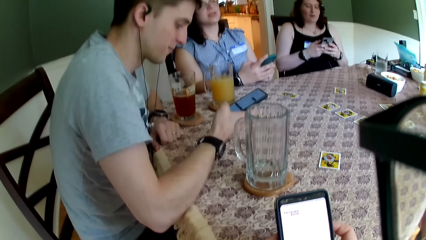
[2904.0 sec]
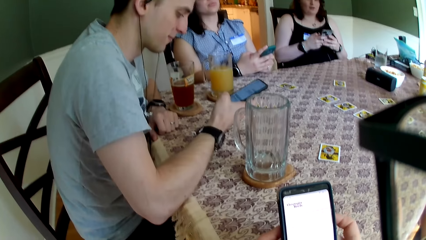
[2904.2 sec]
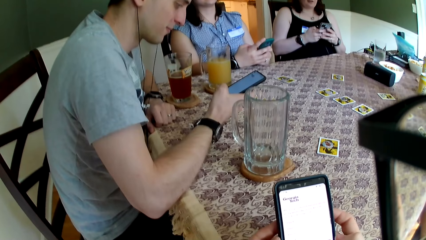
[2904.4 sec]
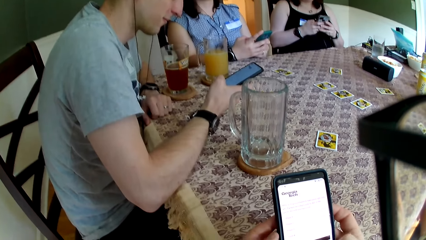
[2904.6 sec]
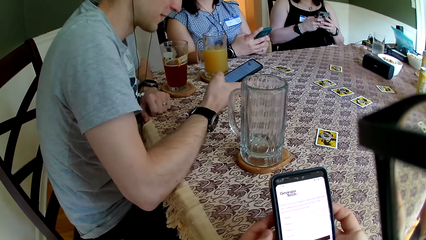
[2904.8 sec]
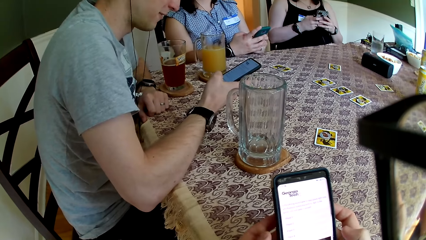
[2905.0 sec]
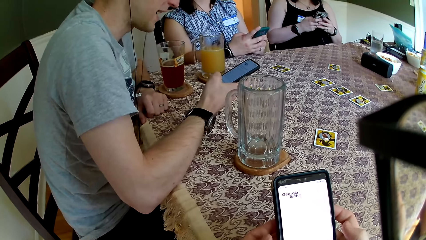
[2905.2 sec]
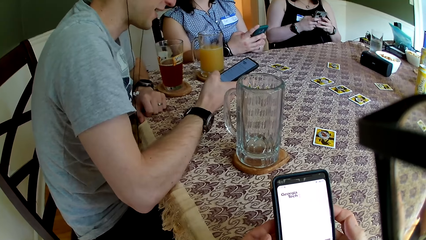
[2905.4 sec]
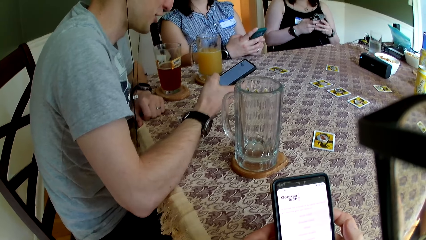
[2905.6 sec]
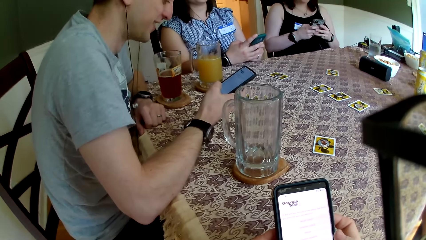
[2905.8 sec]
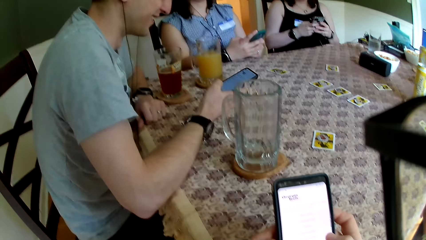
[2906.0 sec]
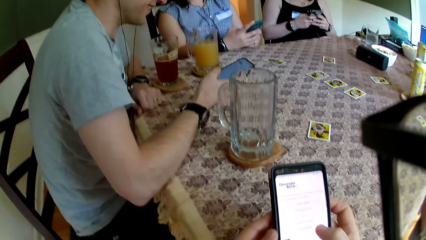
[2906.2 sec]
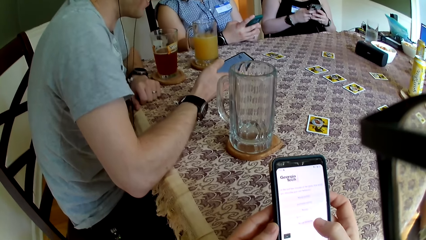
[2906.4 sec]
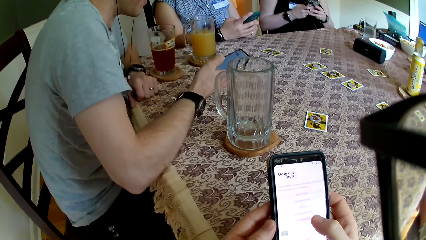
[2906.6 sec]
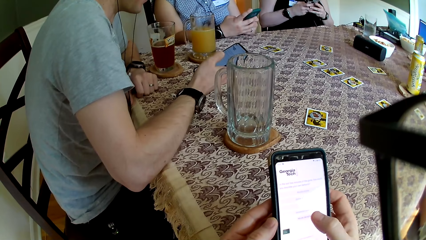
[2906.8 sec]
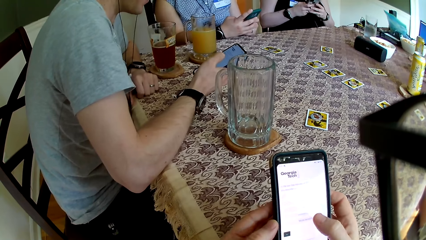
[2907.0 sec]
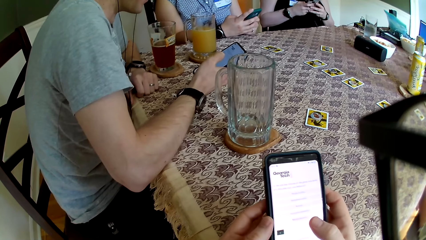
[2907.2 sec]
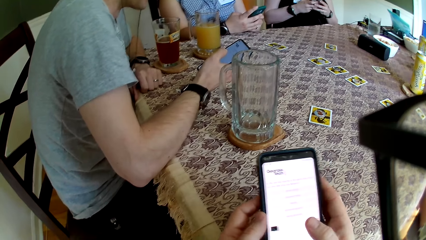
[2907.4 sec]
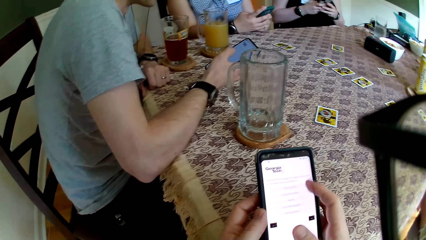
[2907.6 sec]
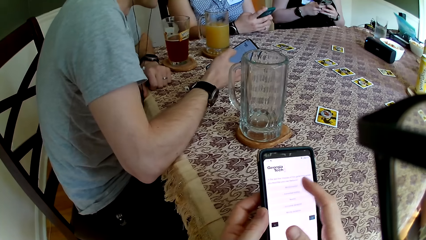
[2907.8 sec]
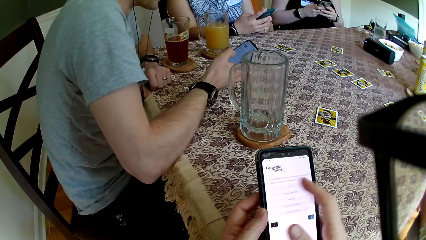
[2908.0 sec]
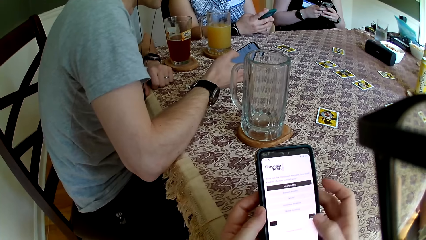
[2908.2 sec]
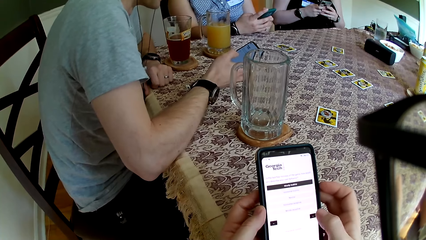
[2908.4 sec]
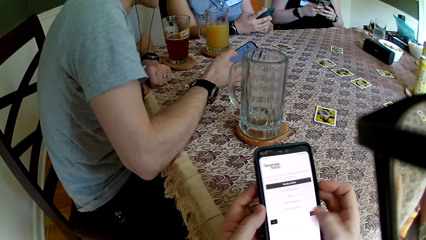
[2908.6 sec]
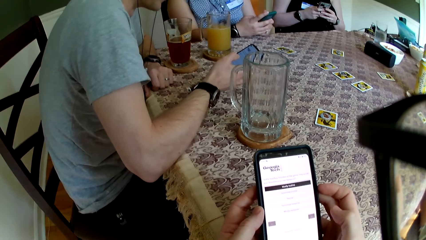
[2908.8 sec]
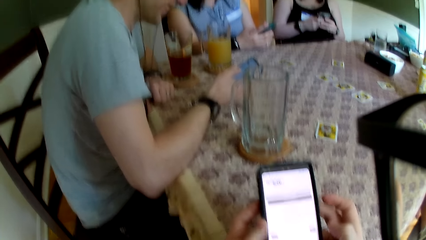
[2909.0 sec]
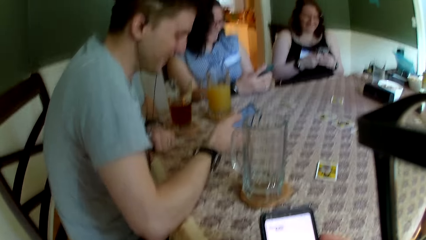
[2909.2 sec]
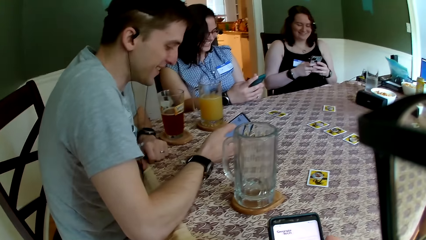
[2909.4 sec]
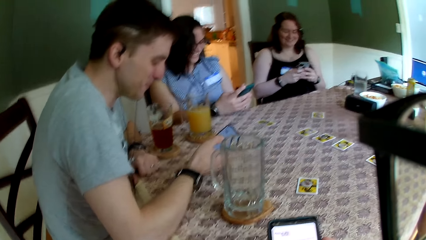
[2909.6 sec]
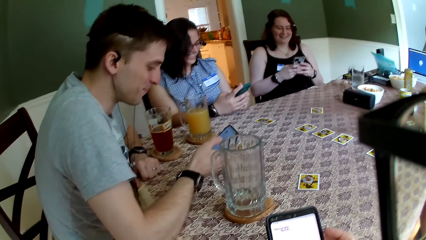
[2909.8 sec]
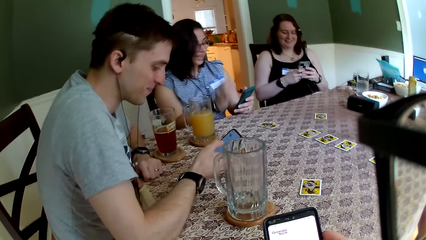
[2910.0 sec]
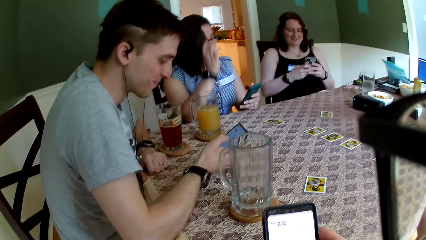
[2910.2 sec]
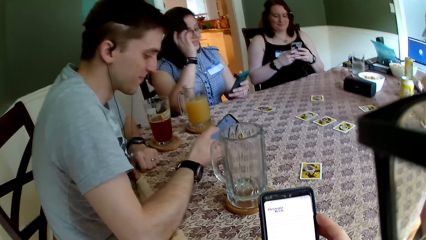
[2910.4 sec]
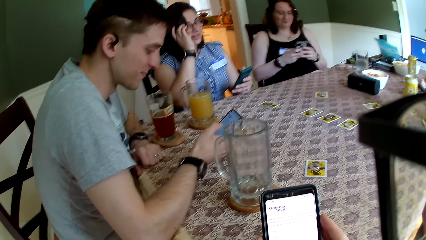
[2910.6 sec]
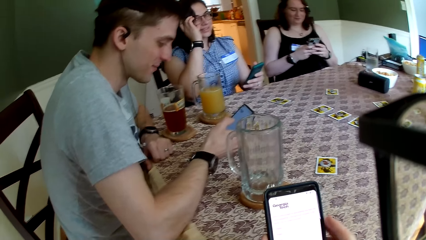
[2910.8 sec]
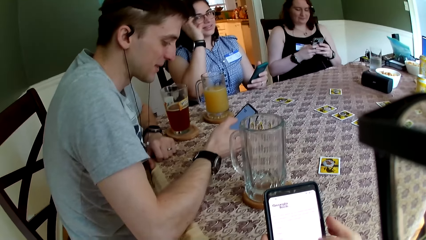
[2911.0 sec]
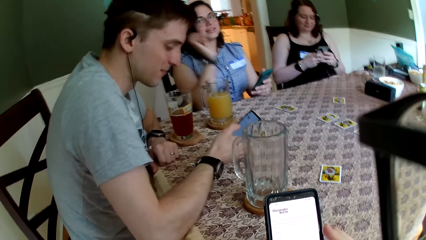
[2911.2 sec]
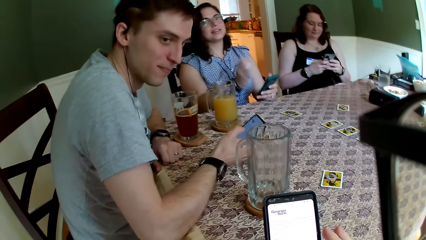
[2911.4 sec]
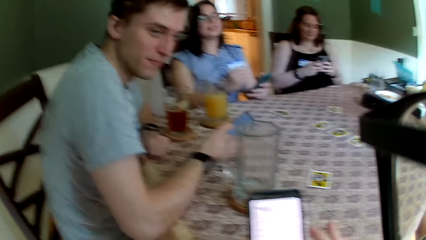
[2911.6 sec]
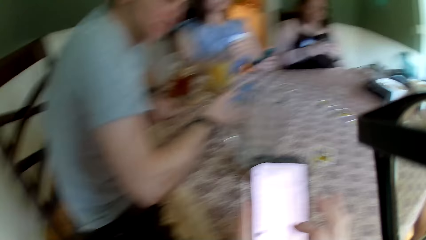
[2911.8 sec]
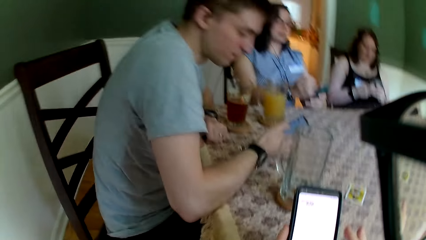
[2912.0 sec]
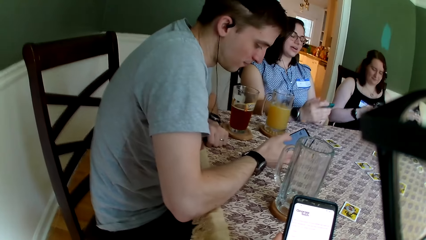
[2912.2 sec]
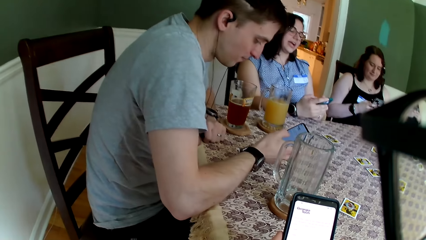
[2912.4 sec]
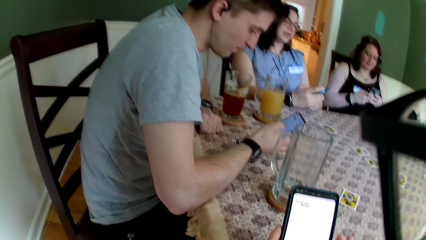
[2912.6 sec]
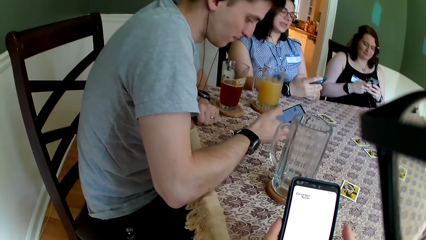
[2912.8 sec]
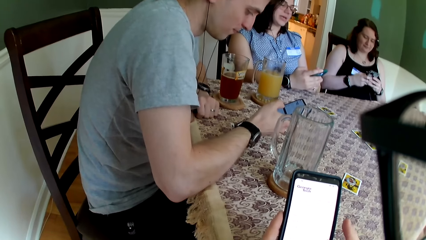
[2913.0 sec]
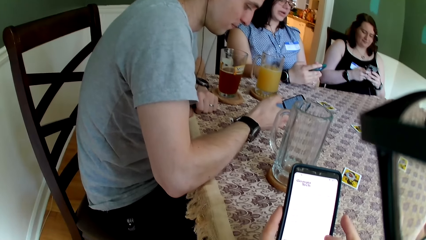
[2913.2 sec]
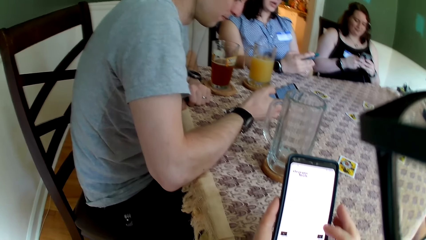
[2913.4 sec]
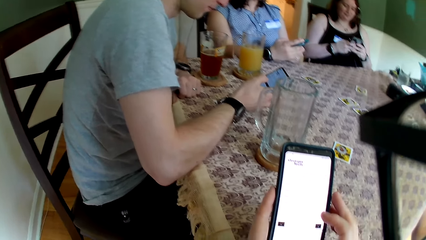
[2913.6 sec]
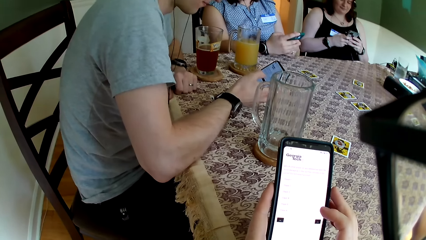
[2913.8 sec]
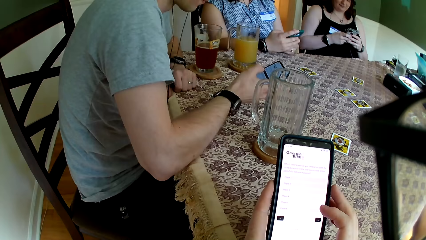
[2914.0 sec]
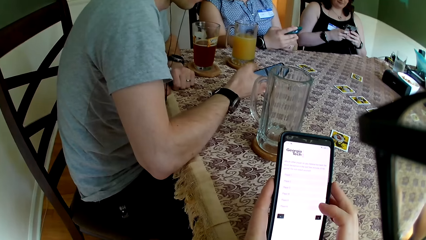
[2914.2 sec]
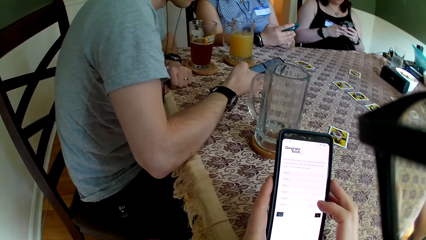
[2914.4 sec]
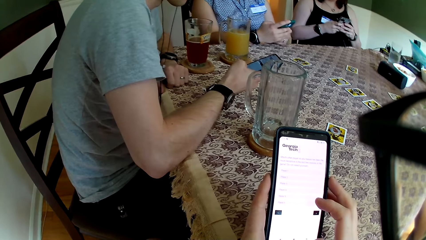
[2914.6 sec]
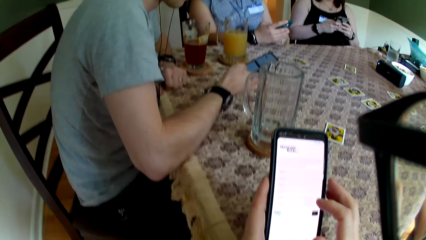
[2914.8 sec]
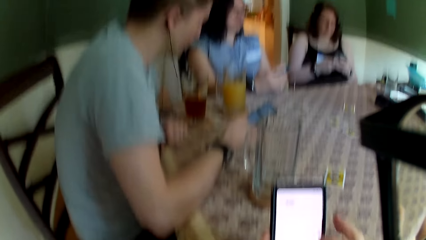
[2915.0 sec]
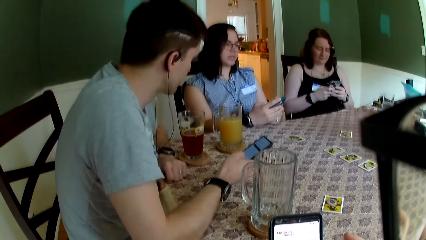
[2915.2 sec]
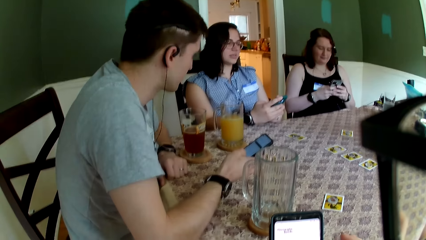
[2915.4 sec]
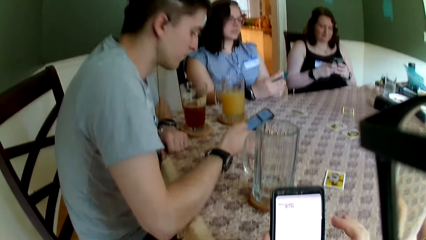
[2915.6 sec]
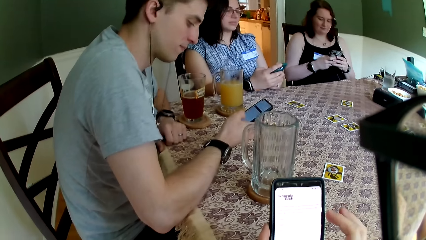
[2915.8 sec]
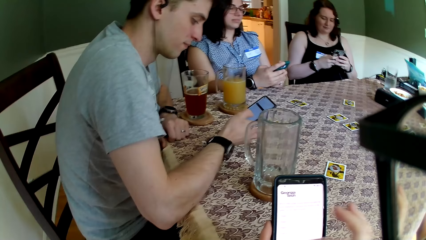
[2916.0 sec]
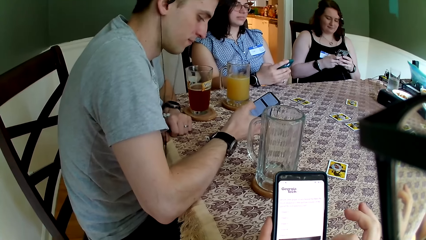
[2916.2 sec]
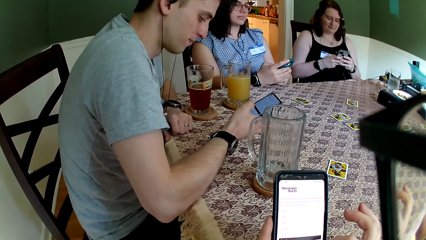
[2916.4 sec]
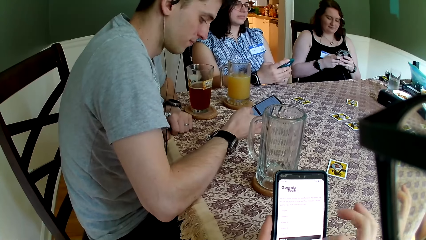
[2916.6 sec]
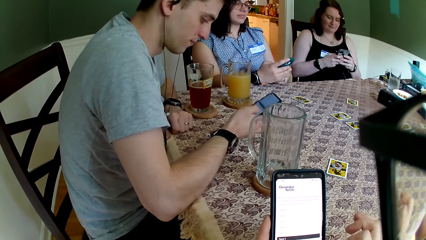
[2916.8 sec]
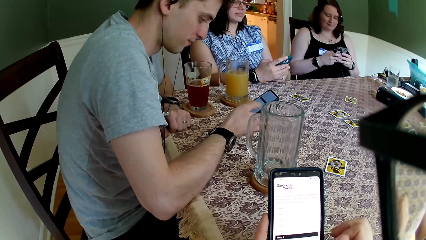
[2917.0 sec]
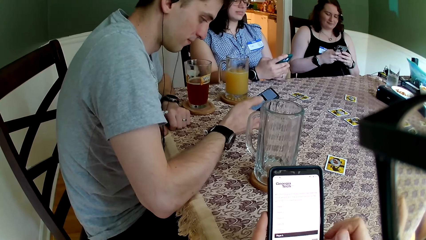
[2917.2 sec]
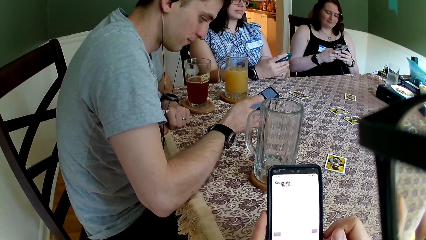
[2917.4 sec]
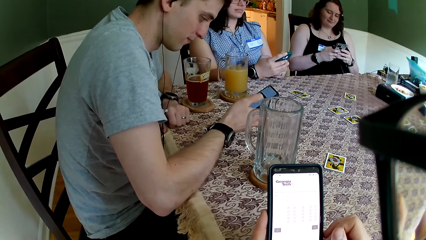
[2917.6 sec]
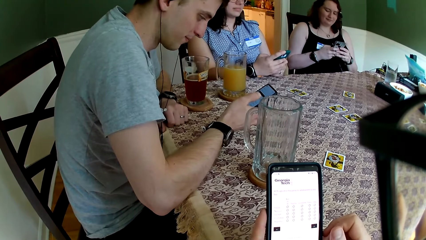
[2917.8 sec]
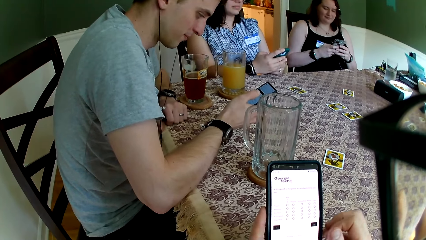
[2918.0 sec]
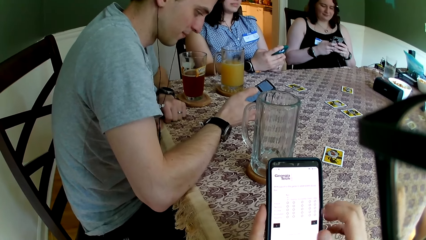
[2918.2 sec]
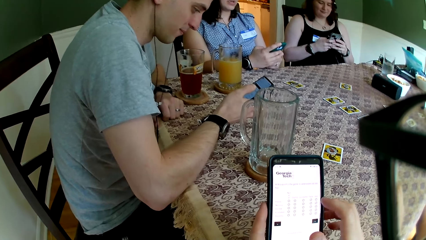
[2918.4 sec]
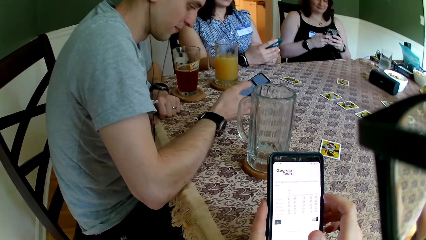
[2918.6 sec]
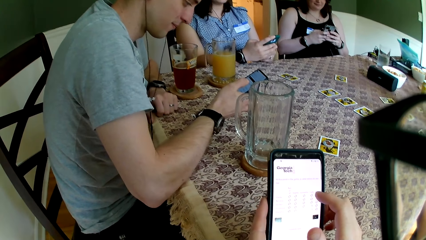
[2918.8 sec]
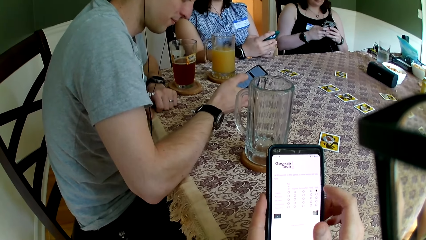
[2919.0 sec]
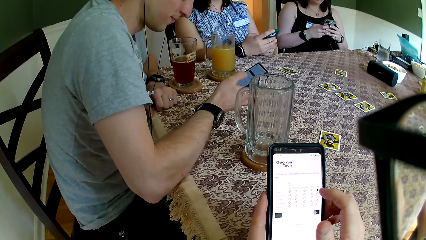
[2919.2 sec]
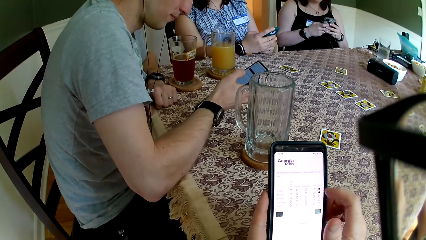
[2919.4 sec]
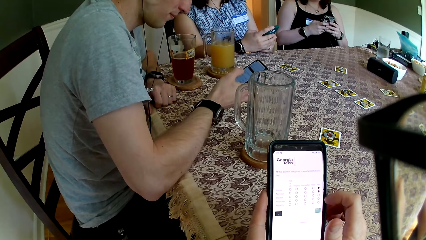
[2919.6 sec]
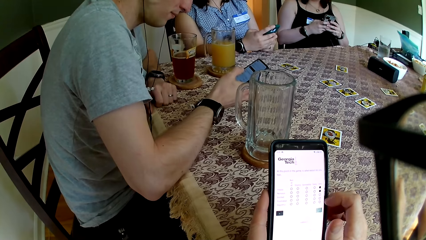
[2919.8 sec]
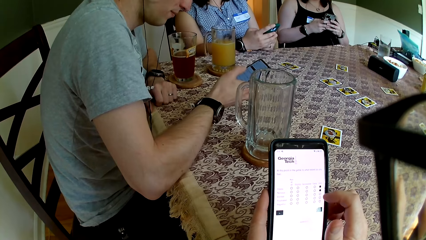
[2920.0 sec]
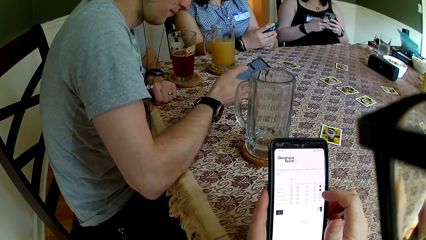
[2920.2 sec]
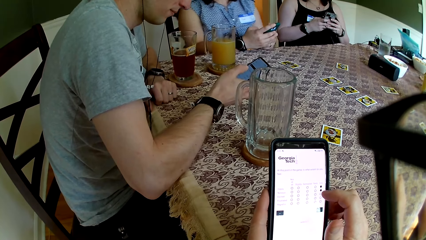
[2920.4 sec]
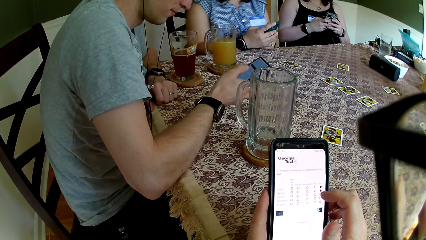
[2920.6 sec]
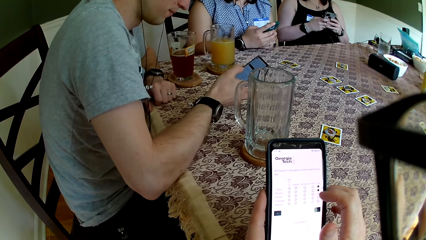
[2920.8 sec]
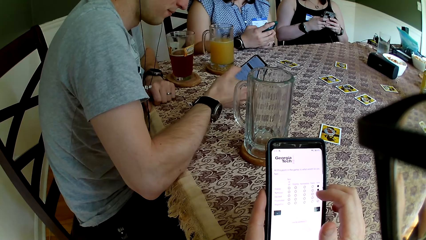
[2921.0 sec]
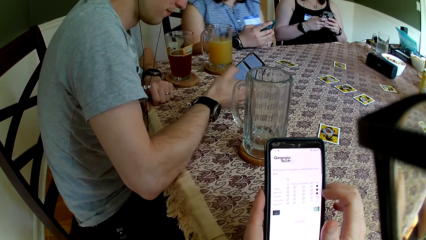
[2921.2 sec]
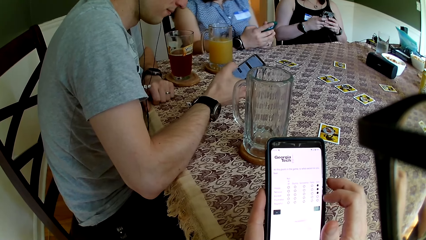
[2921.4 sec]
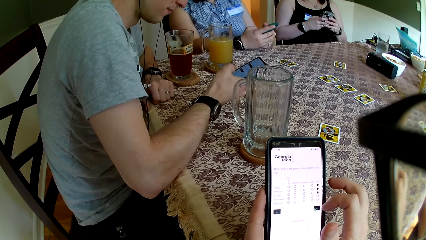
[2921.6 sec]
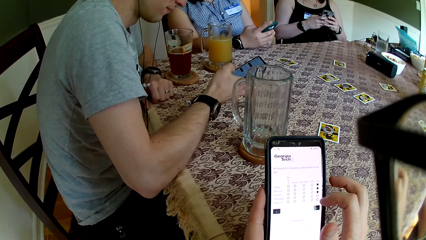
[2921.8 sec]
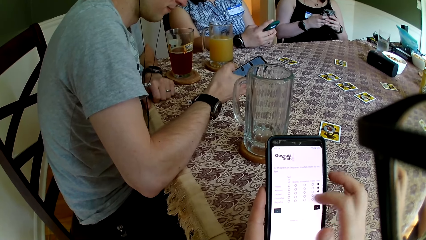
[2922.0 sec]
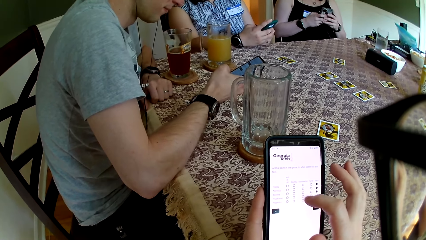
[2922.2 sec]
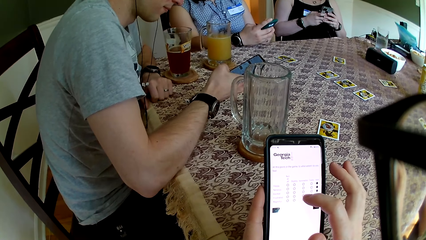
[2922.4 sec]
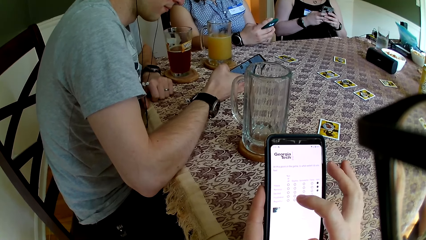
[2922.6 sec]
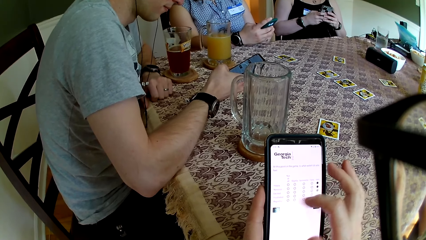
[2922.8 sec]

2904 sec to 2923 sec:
The camera wearer converses with a man, the woman, and another woman.
